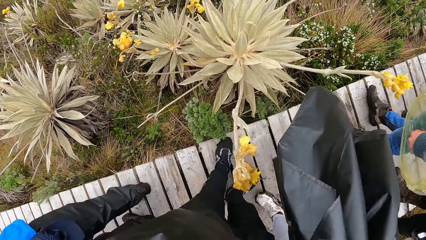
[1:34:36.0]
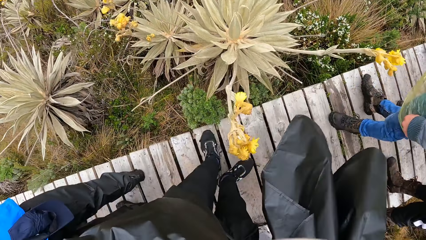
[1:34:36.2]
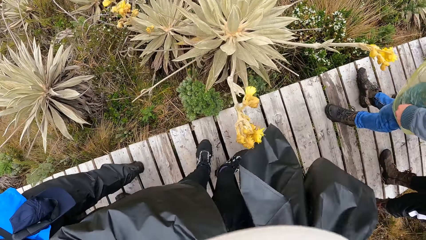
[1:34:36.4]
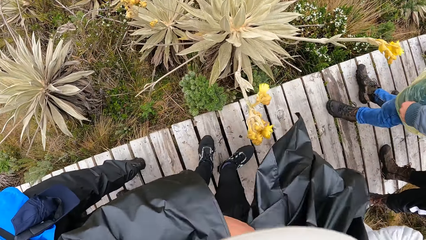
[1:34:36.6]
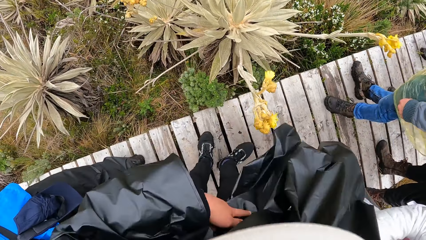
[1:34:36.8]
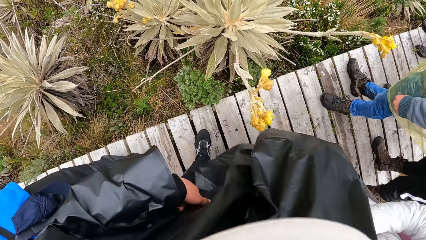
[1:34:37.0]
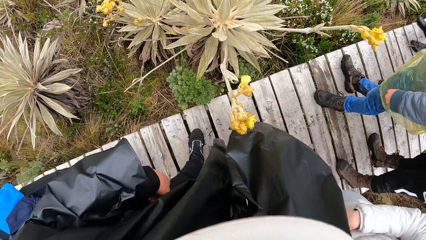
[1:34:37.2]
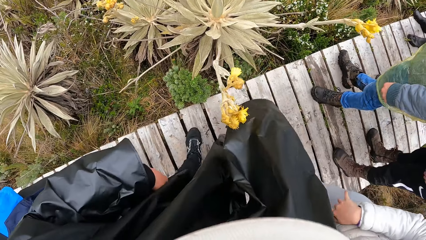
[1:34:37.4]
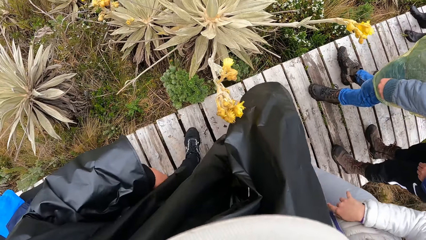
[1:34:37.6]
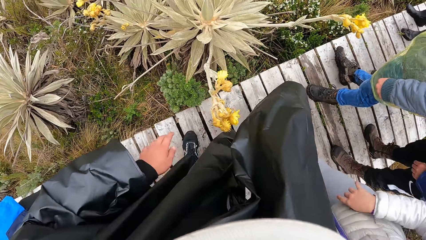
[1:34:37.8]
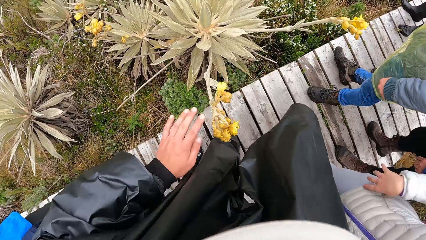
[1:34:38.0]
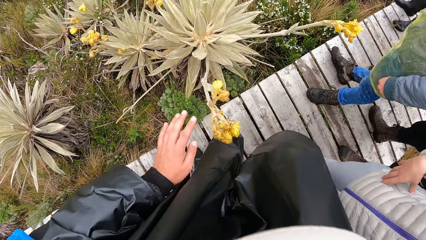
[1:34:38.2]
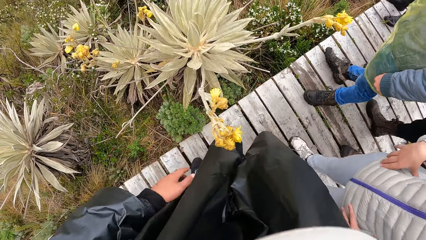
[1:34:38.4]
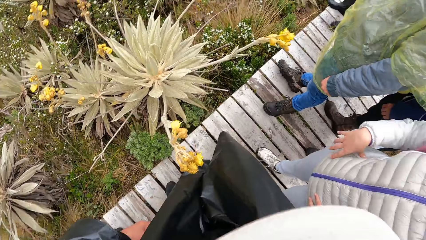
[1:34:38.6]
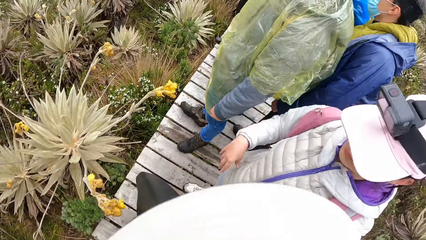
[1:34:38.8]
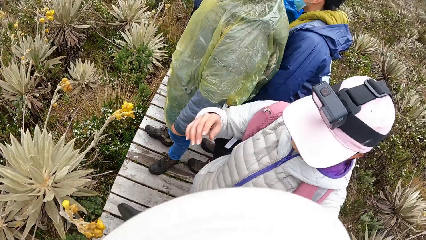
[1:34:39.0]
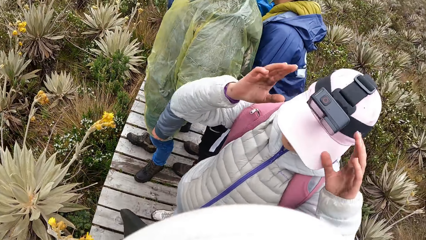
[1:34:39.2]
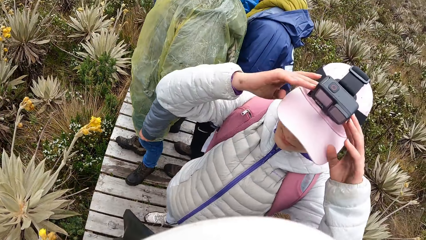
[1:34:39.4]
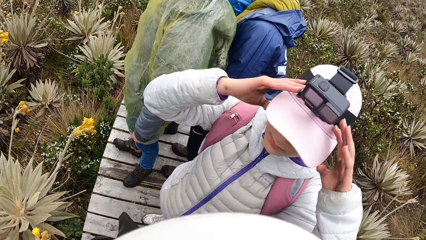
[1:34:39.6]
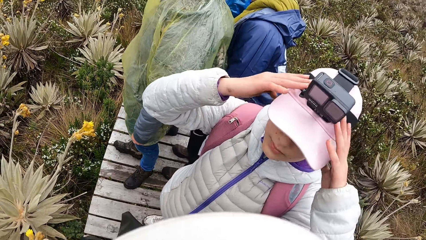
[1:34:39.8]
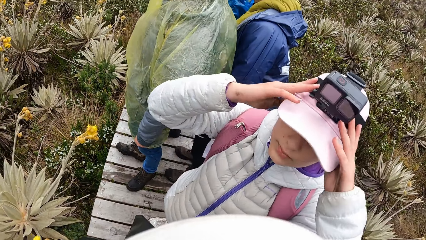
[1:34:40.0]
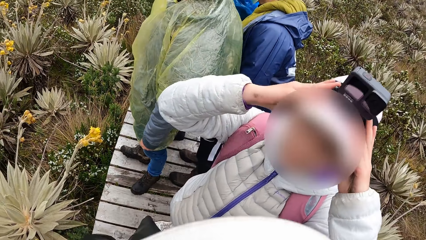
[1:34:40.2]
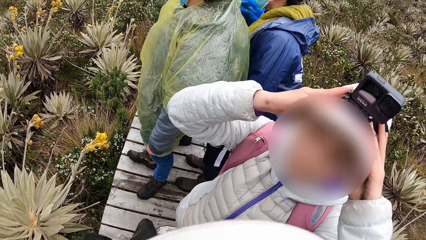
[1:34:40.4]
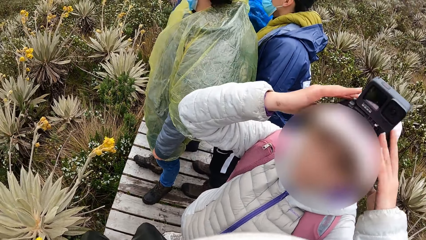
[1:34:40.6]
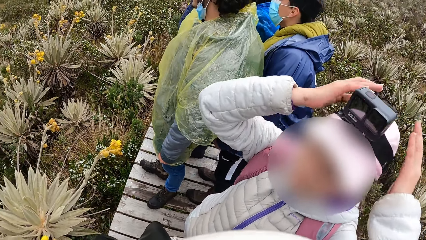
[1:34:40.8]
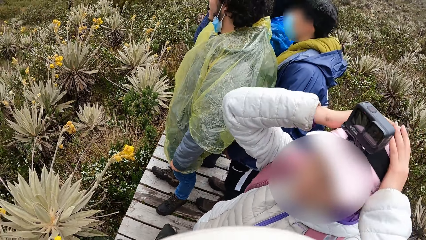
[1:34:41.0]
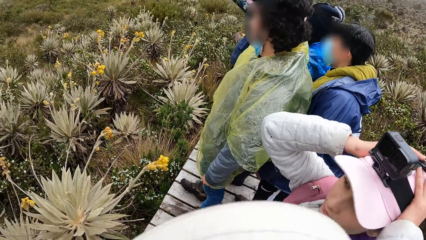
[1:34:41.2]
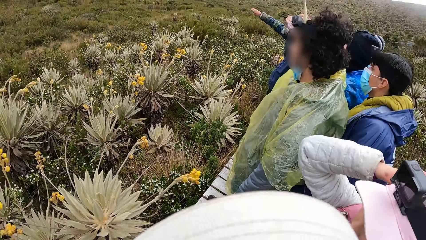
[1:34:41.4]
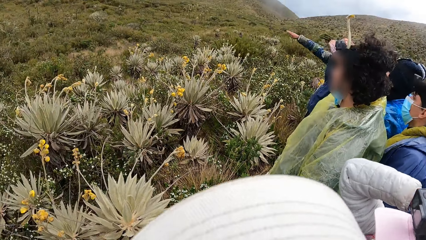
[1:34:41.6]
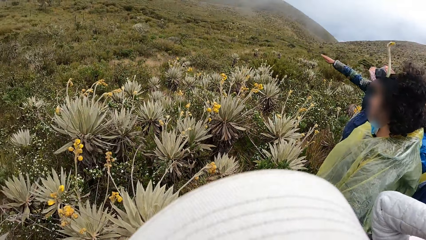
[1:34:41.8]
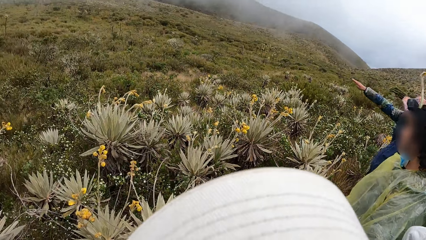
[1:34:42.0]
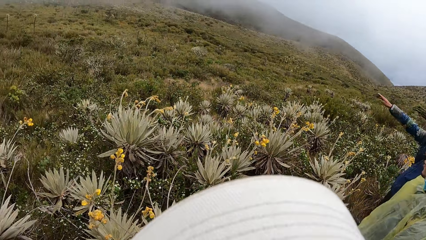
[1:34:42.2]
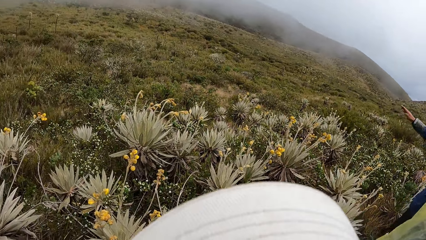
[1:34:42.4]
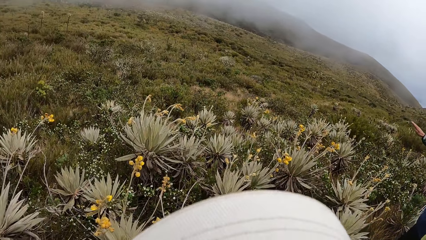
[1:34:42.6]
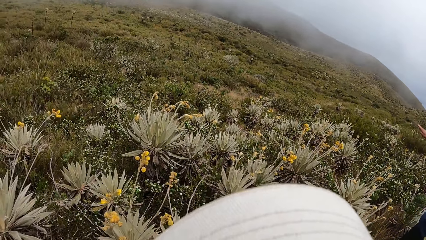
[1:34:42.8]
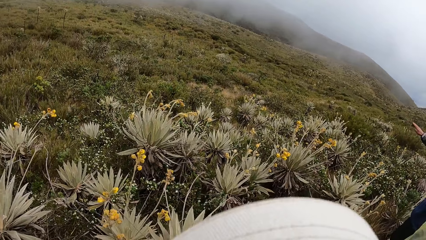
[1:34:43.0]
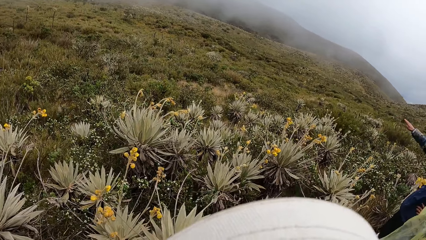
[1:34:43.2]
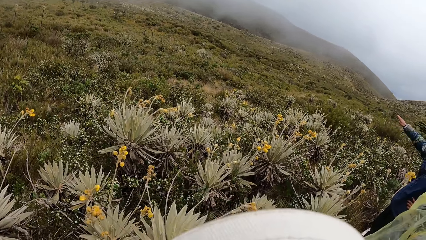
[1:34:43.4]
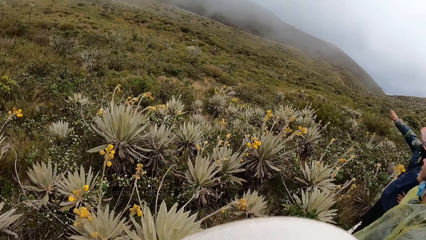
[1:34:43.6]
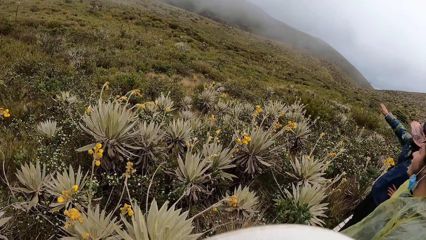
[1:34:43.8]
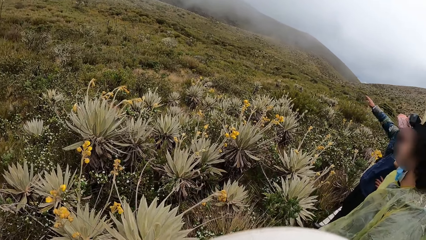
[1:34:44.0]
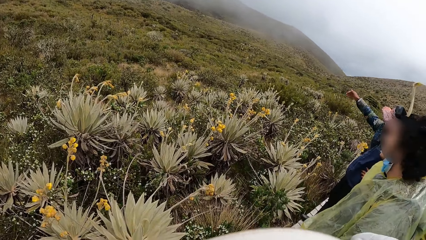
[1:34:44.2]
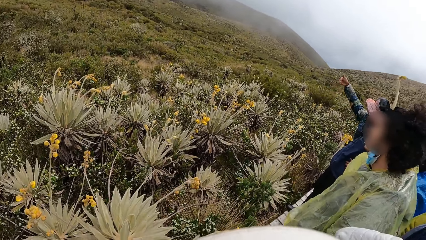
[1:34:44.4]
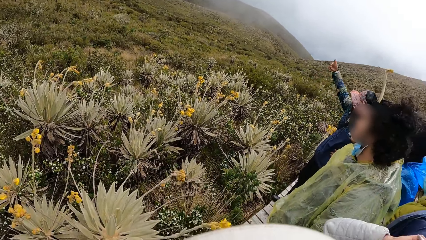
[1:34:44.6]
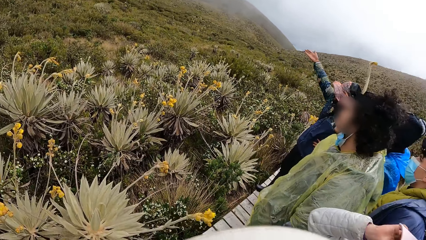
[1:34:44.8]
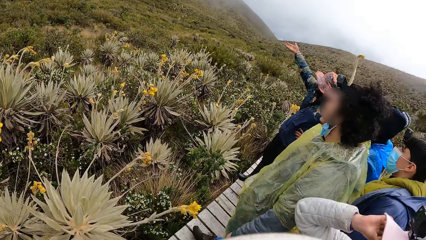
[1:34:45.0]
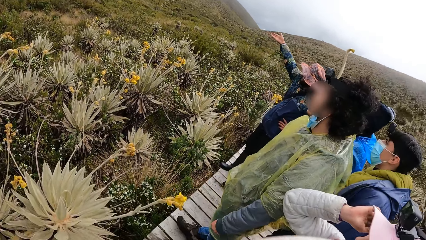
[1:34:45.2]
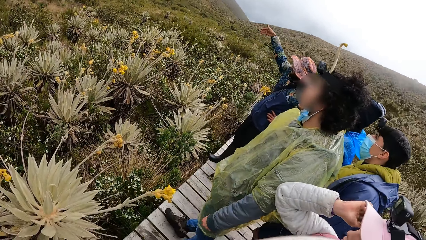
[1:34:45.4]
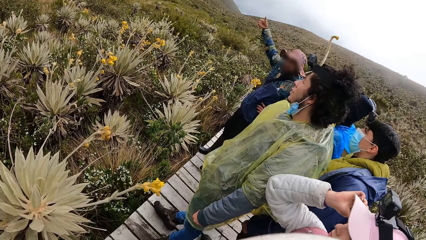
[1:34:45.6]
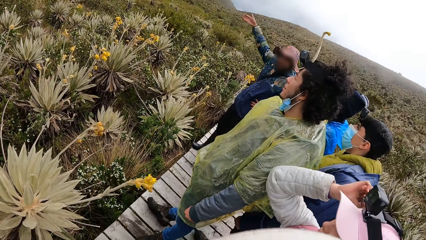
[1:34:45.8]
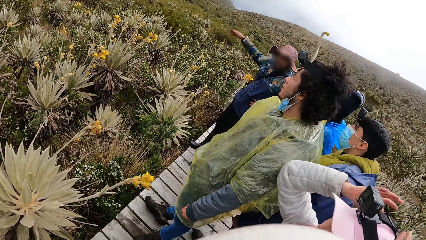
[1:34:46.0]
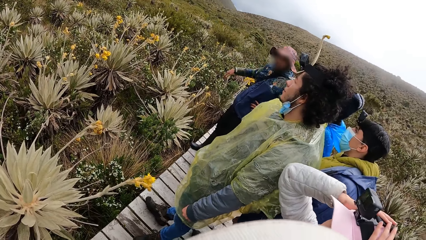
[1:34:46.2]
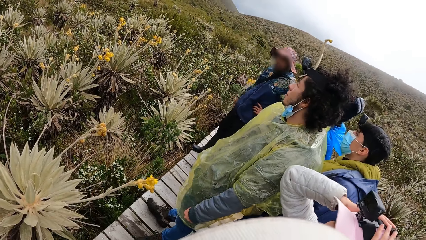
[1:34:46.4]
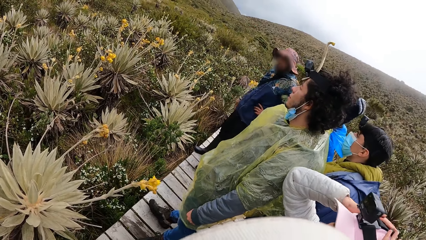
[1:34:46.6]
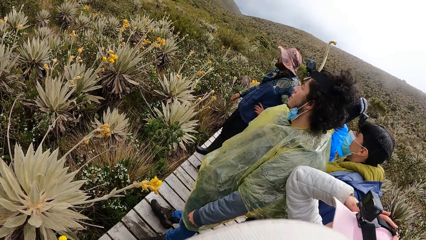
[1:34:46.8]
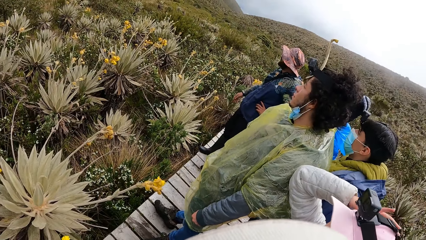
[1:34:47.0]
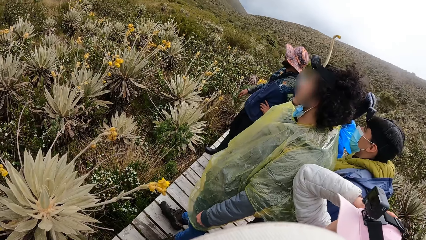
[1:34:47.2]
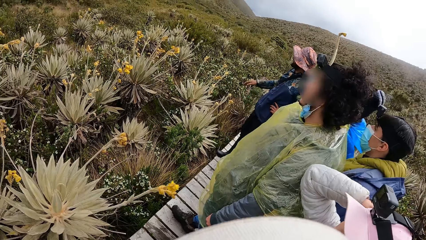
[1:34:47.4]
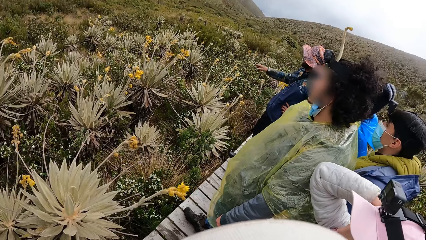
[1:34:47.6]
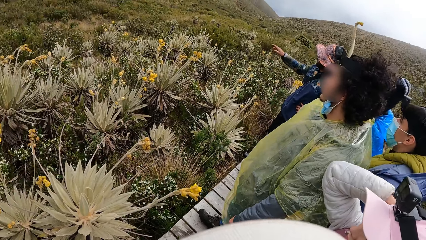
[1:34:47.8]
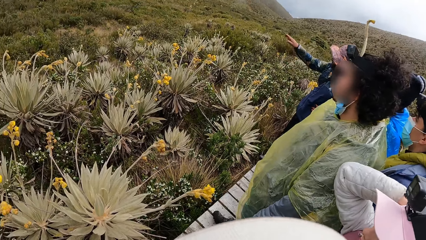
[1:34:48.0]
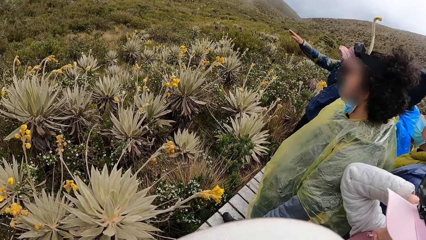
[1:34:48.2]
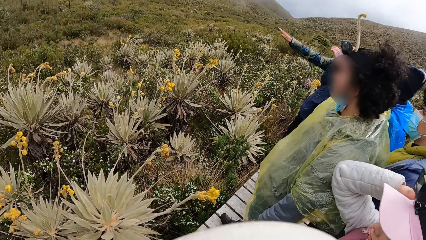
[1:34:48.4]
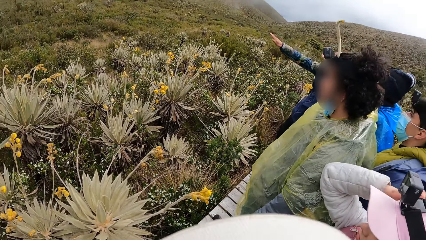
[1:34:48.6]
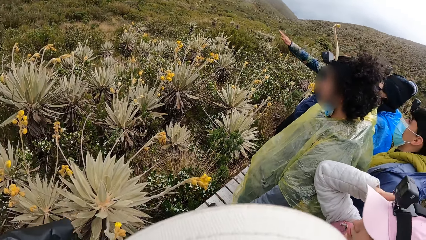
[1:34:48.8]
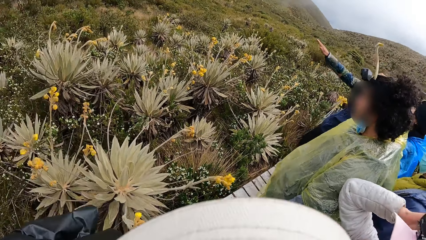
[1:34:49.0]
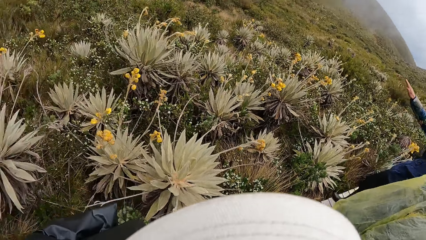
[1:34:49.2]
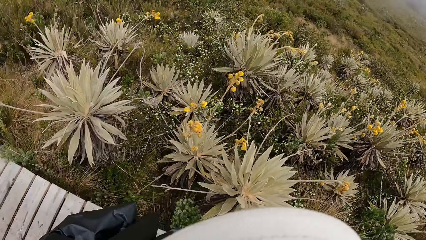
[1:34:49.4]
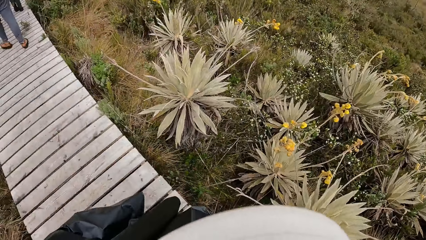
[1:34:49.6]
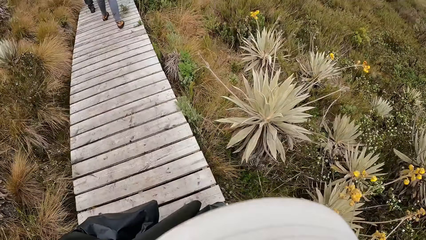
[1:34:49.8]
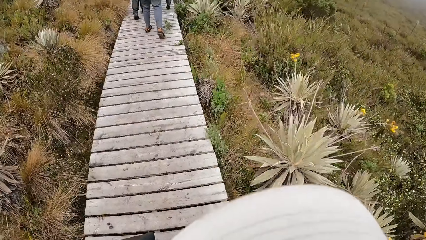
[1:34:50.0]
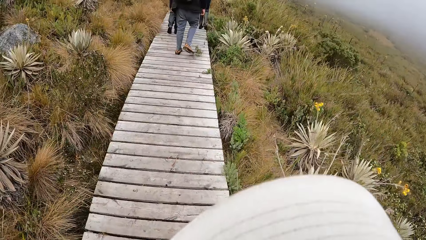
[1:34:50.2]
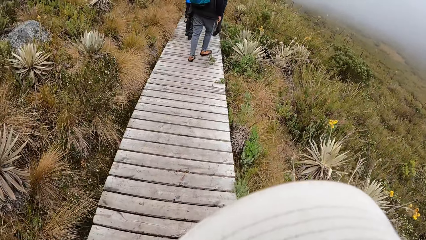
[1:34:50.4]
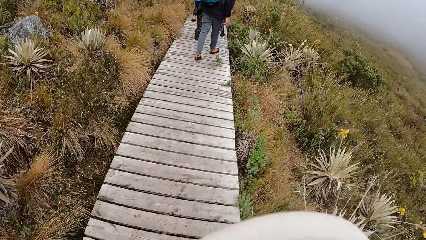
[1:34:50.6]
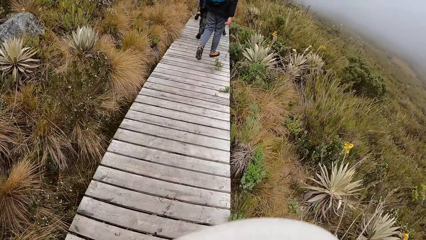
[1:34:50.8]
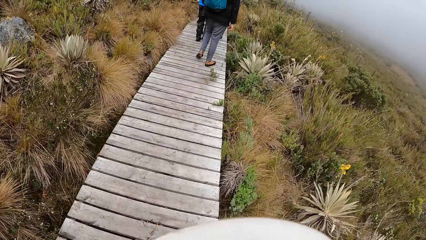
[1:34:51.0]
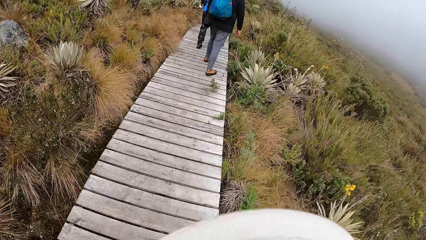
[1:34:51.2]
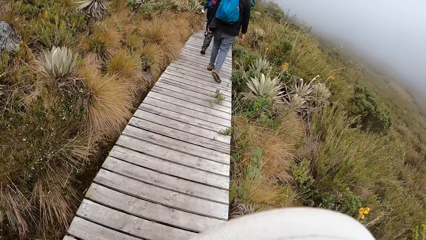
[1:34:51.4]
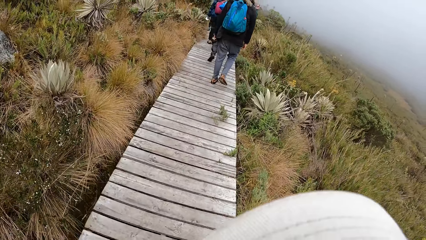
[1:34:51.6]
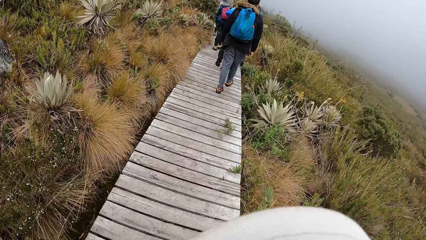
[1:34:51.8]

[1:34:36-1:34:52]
A woman adjusts a camera on her head with both hands. The camera wearer looks around. They walk on a hill or bridge with a group of people.
